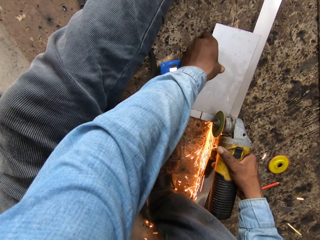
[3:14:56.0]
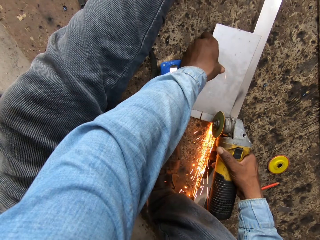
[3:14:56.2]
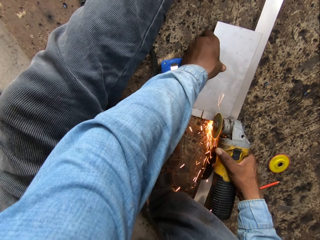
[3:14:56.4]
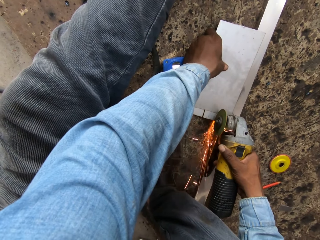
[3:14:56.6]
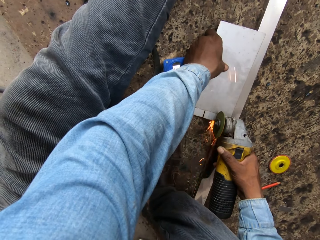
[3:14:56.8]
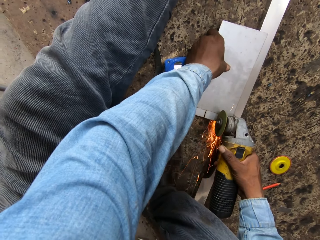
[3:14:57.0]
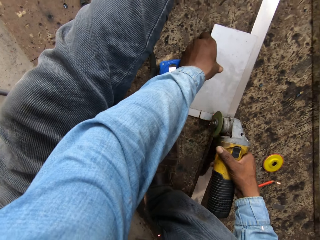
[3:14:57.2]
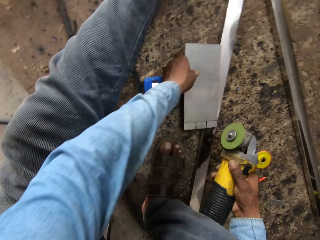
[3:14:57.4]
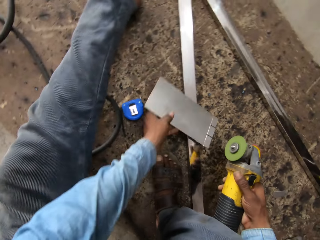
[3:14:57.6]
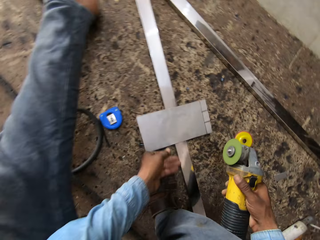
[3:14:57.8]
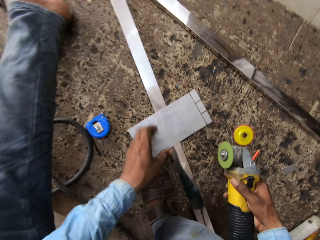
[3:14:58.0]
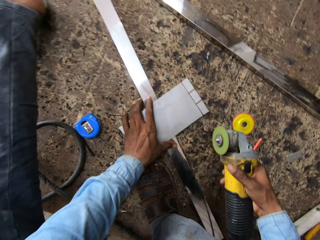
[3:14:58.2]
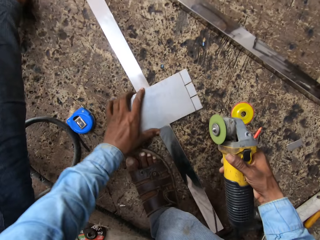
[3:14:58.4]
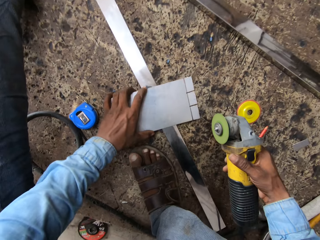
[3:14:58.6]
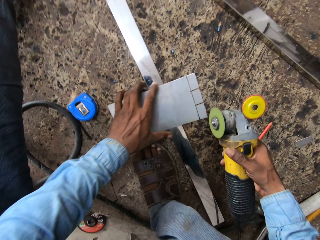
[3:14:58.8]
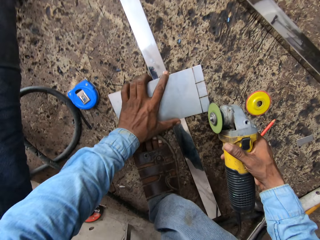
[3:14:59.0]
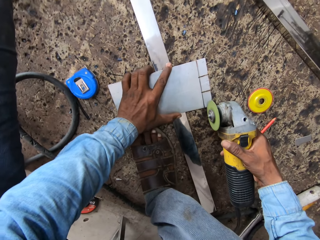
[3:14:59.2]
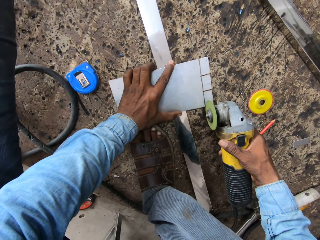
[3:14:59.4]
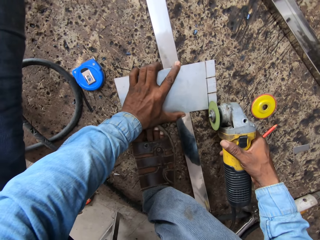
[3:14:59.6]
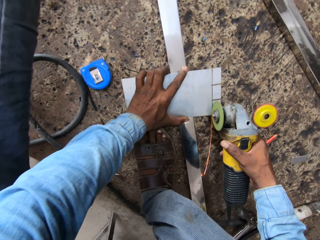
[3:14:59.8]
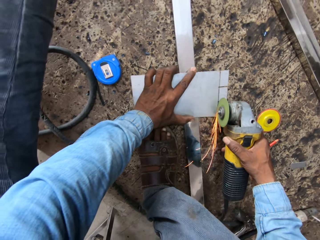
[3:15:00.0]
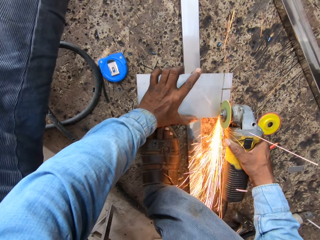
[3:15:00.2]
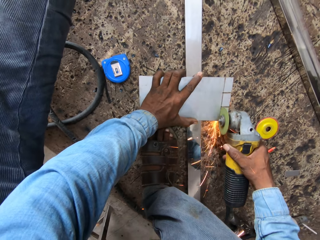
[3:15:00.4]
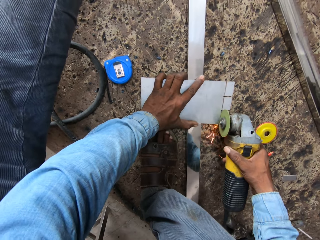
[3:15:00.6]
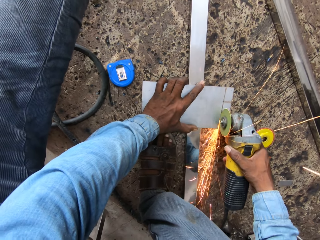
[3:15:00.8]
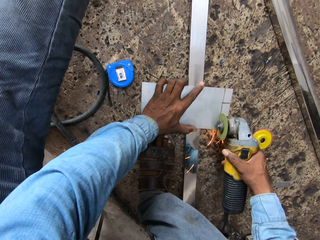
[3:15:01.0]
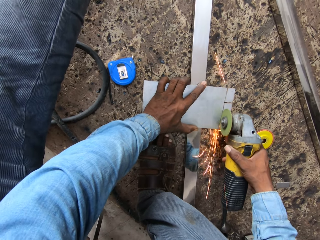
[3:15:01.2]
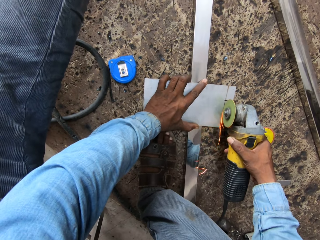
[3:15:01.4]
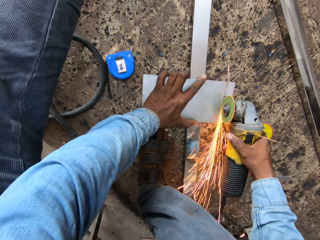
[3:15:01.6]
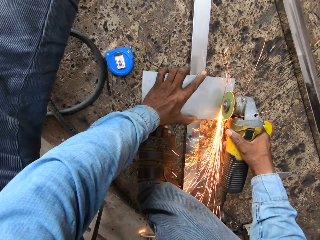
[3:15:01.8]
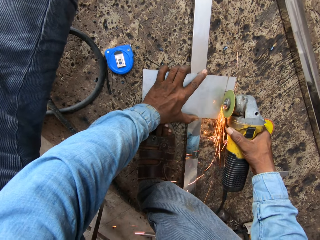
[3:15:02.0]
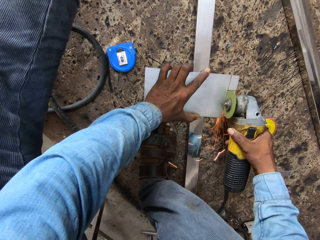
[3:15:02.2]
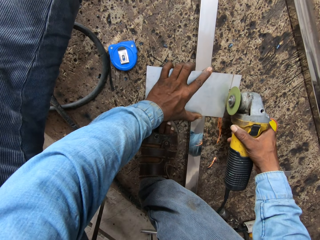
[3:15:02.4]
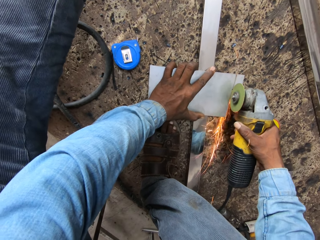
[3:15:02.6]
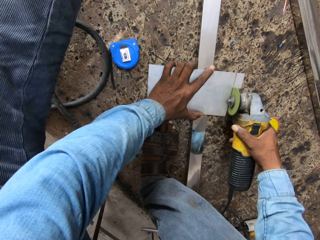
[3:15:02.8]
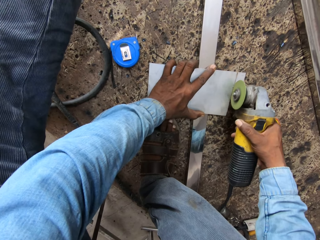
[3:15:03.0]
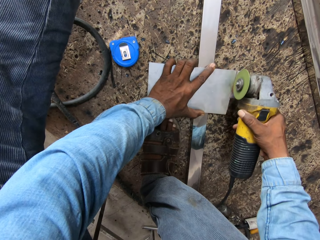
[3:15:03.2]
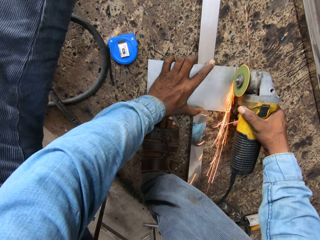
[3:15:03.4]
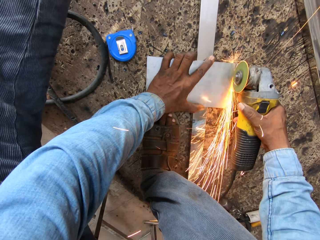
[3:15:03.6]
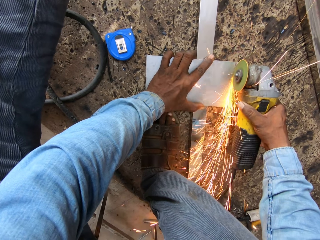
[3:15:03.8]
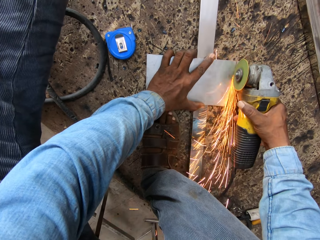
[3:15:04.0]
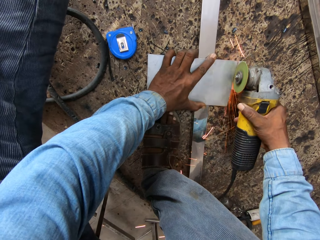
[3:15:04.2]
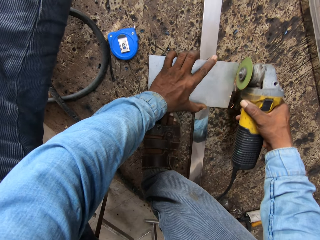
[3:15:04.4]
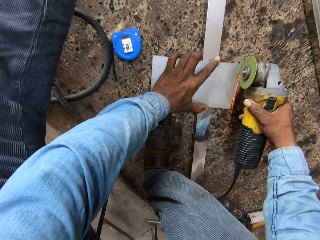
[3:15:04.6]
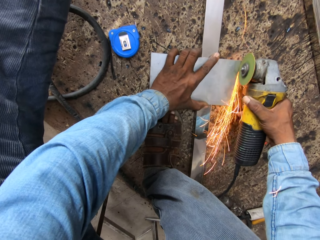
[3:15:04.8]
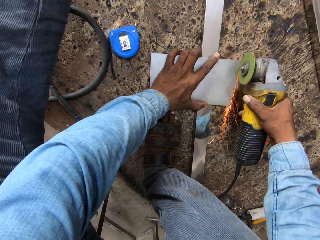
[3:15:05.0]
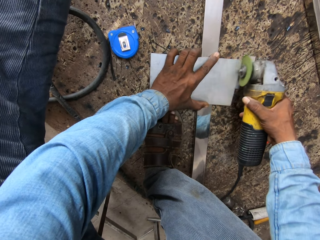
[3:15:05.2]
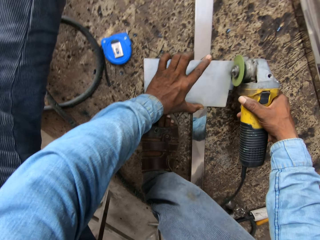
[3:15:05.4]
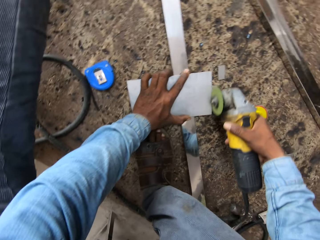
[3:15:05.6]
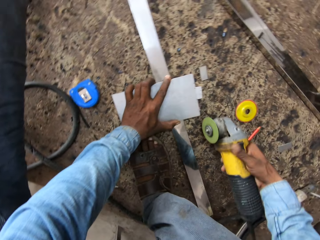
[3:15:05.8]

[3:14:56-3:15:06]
The camera wearer turns the metal. They hold the metal bar and cut the metal.

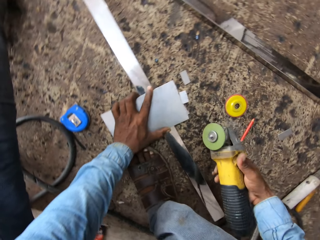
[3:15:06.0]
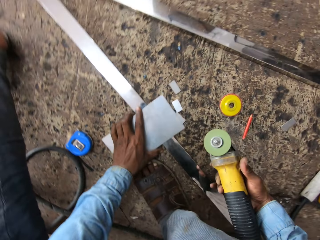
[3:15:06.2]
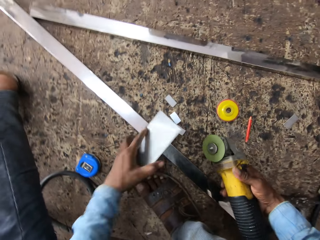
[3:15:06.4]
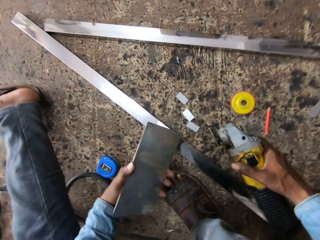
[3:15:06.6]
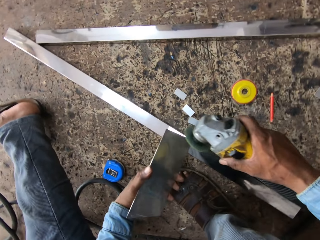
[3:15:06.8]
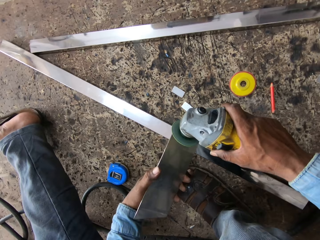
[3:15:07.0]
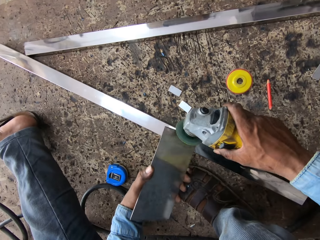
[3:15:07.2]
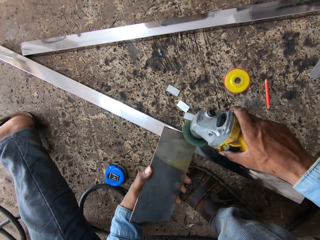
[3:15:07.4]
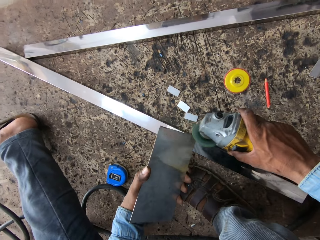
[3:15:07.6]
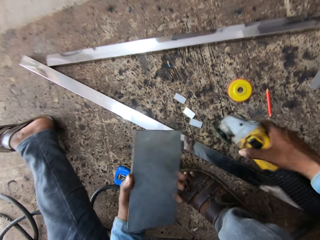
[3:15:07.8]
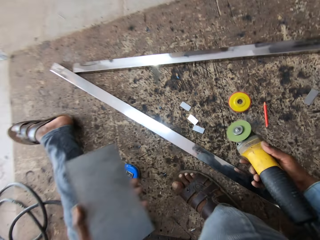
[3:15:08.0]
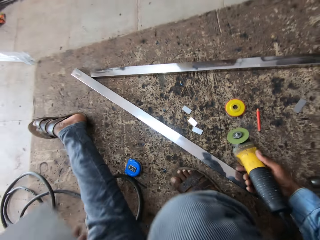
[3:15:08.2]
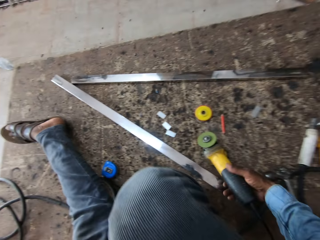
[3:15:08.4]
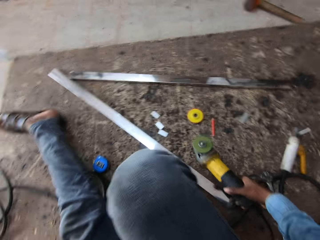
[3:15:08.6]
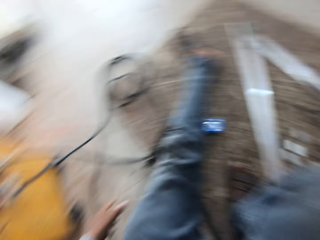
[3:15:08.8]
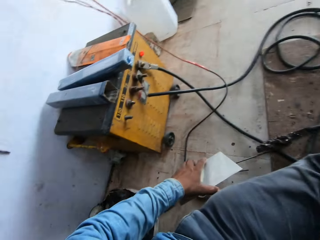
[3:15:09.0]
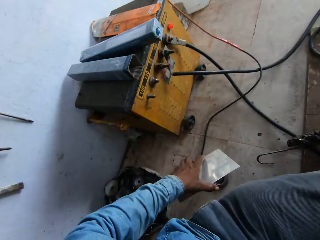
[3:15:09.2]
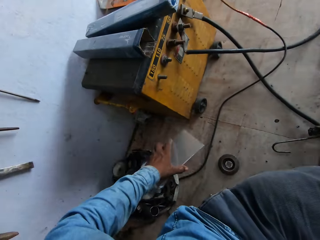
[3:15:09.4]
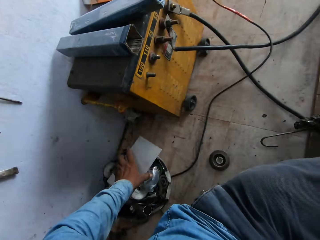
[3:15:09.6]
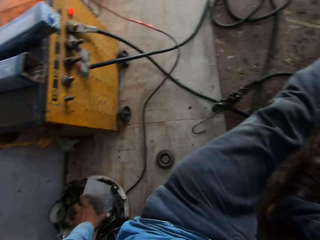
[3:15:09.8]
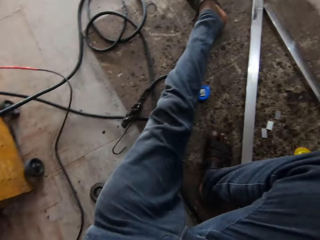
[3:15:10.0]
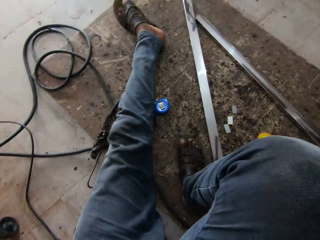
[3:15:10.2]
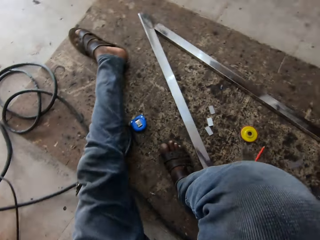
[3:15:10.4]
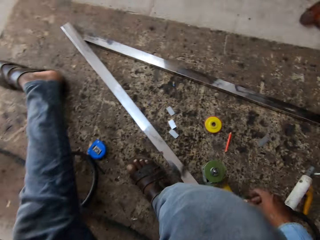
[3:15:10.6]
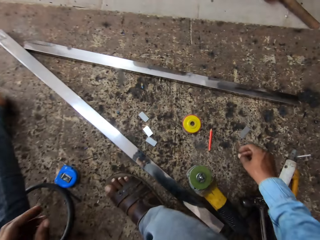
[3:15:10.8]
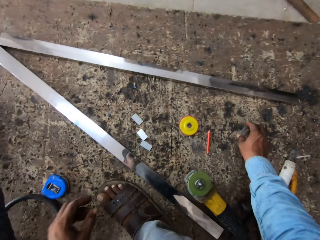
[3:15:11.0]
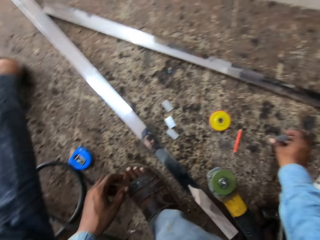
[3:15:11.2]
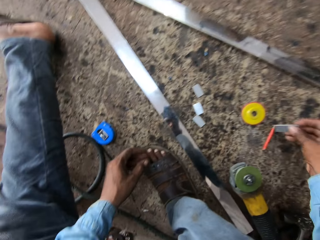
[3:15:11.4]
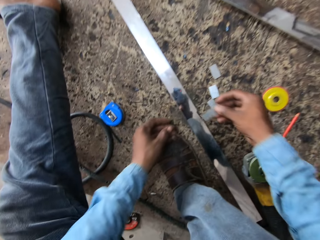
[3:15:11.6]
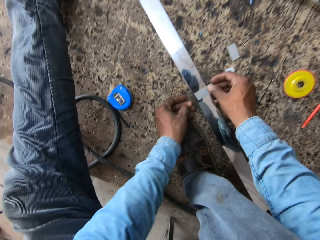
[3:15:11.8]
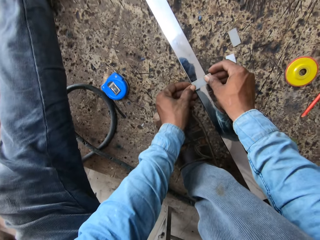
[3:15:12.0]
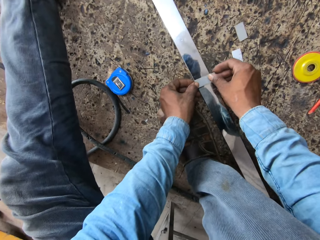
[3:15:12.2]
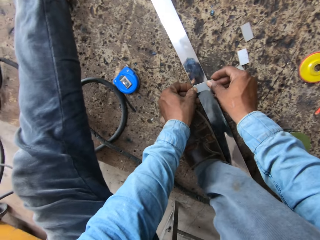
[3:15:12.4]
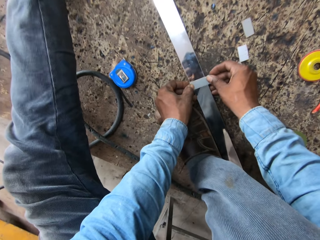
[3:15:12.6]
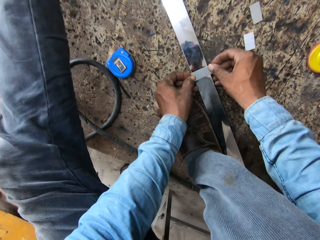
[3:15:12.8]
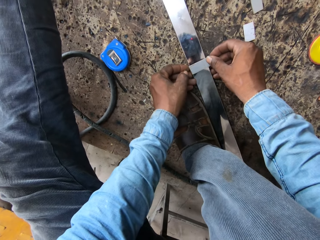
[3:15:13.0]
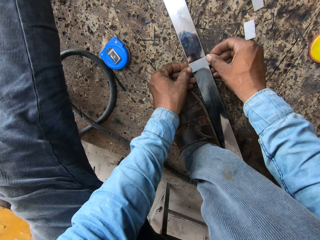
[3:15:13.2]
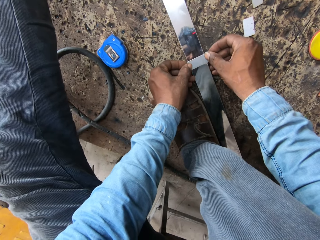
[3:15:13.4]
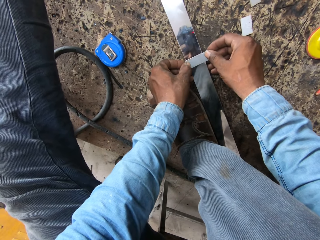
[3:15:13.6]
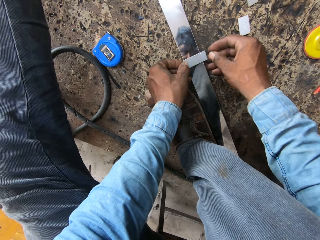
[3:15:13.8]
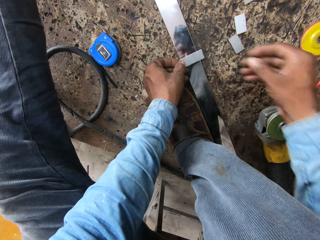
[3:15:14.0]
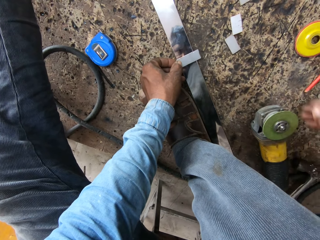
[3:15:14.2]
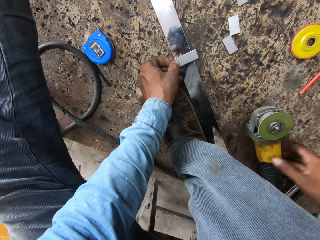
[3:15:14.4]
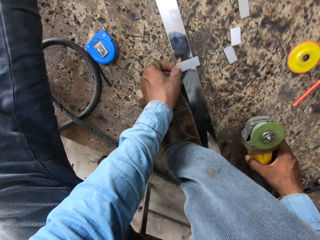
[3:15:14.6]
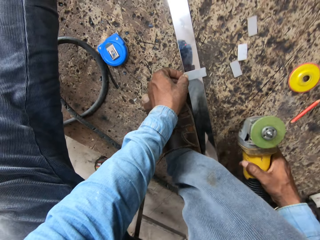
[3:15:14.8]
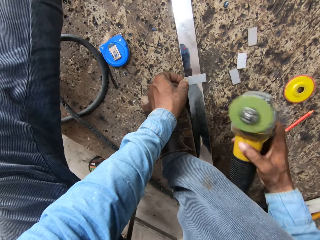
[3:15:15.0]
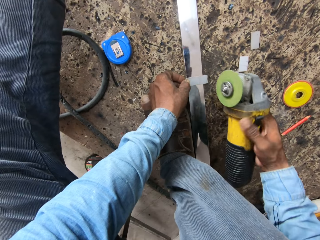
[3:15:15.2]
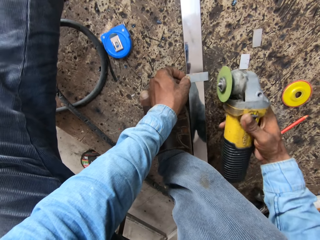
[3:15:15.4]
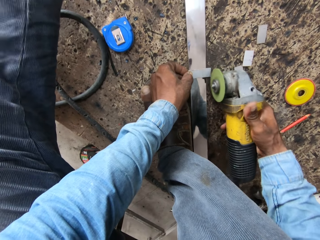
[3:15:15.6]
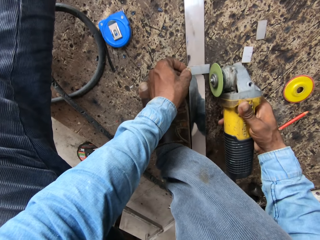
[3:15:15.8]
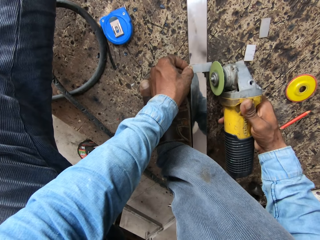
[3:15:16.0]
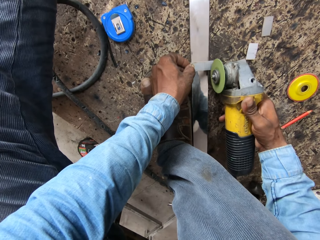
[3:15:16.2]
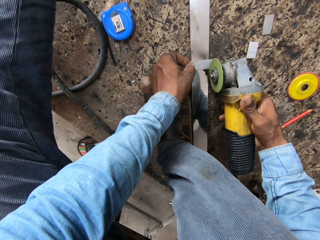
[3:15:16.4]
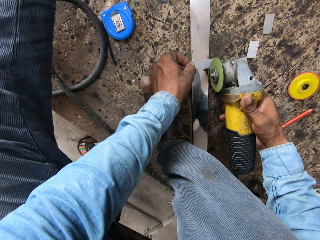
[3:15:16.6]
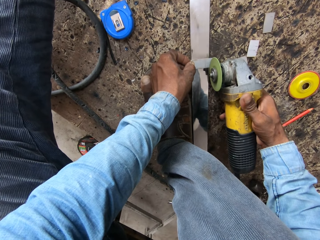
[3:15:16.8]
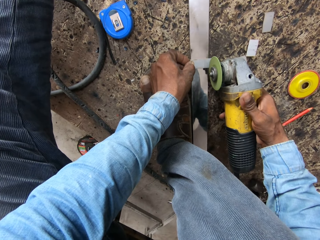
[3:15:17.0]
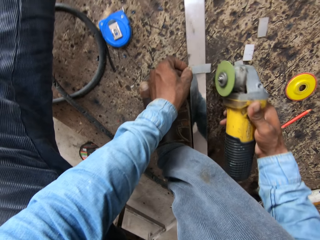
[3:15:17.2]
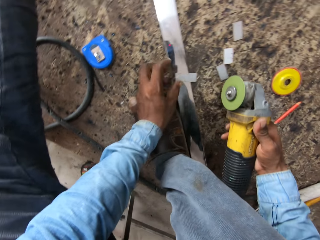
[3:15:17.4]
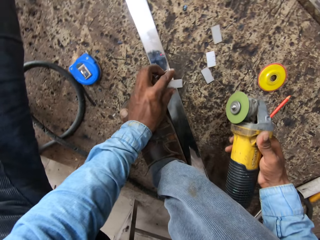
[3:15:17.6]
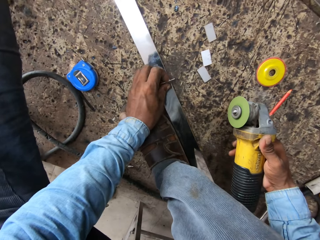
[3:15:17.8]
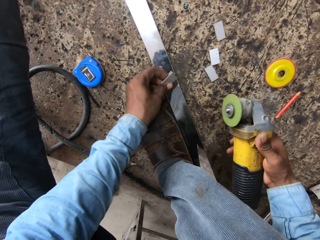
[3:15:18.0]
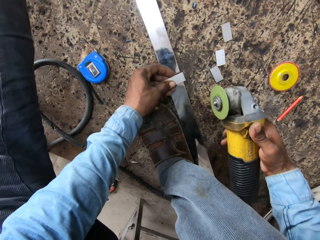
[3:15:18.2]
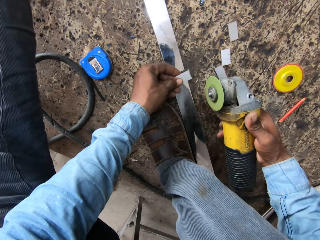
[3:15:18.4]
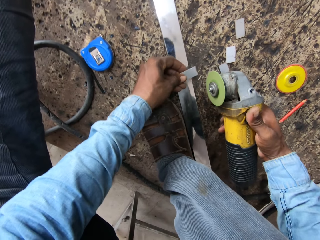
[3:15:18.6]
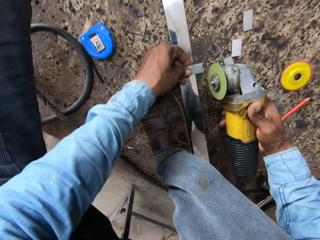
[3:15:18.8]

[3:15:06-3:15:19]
The camera wearer smoothens the metal bar. They put the metal on the floor and put the grinder on the floor. They hold a piece of metal bar with the right hand, hold the metal bar with both hands, and hold the metal bar with the left hand. They hold the grinder. They cut the metal bar with the grinder.
